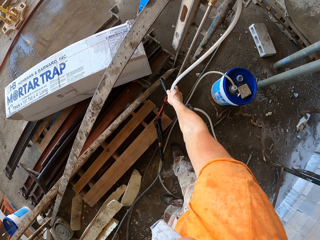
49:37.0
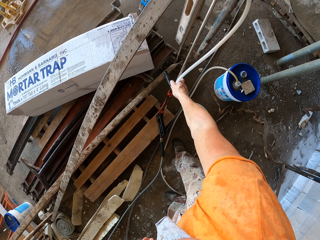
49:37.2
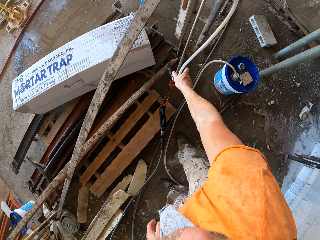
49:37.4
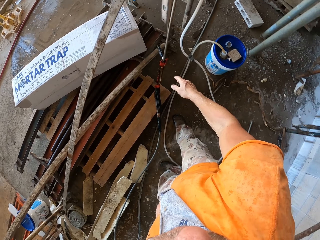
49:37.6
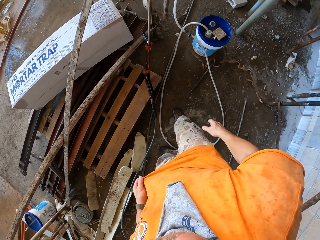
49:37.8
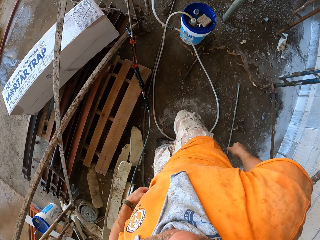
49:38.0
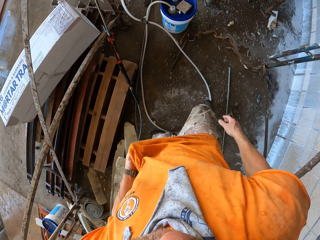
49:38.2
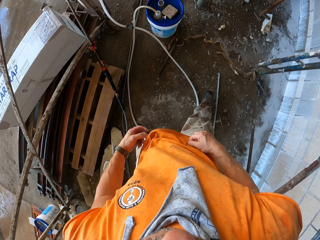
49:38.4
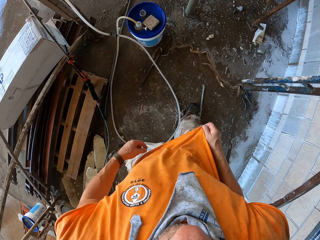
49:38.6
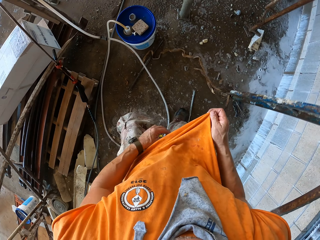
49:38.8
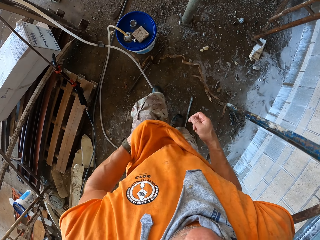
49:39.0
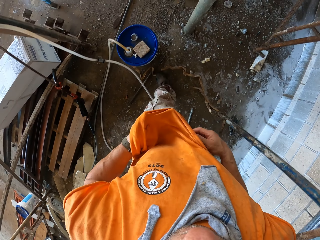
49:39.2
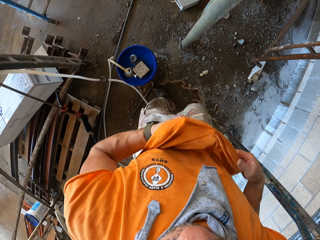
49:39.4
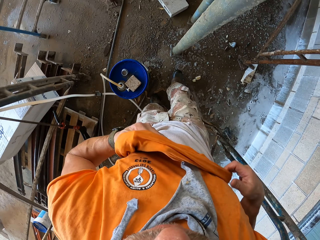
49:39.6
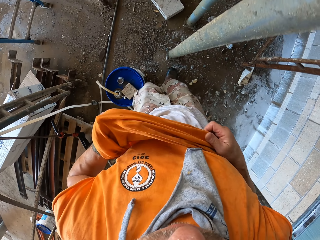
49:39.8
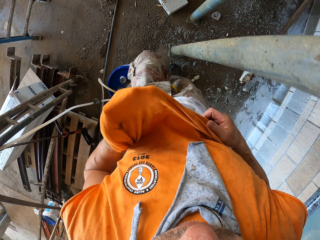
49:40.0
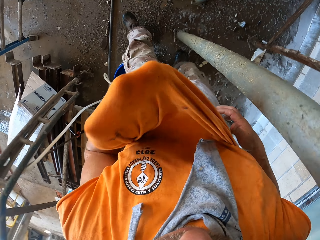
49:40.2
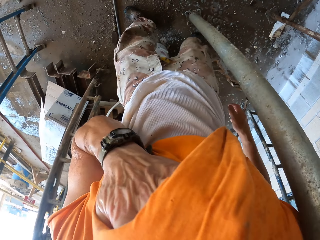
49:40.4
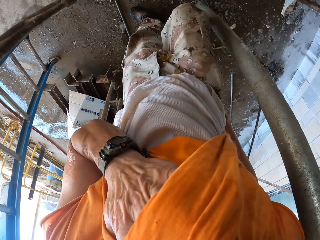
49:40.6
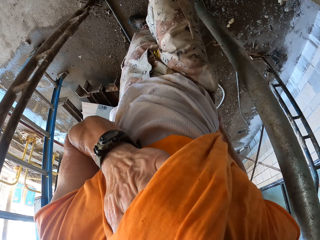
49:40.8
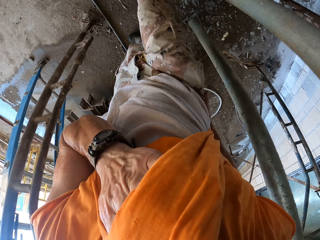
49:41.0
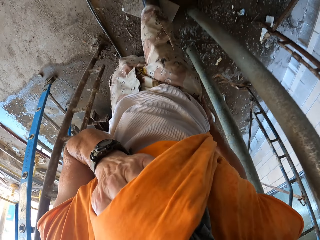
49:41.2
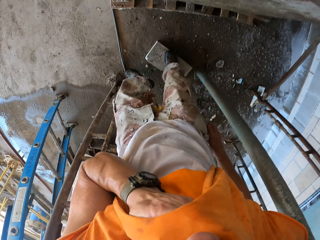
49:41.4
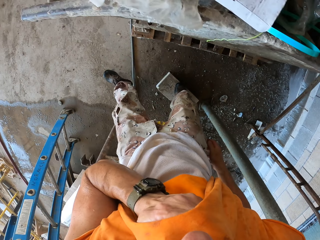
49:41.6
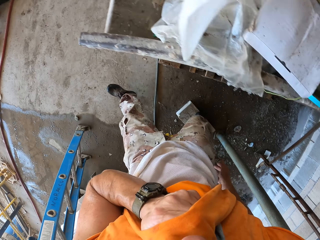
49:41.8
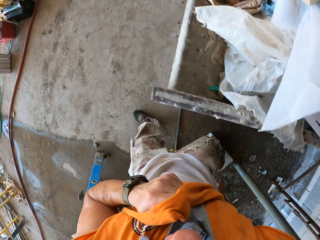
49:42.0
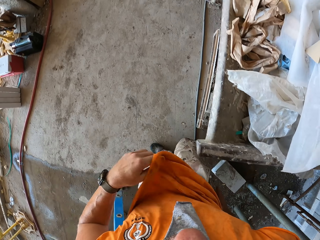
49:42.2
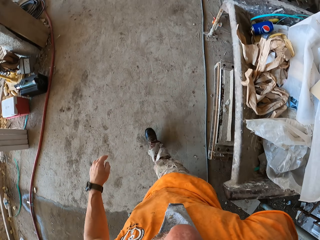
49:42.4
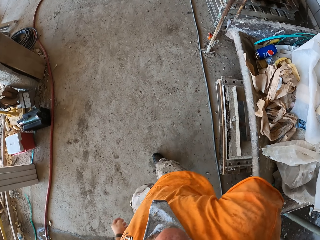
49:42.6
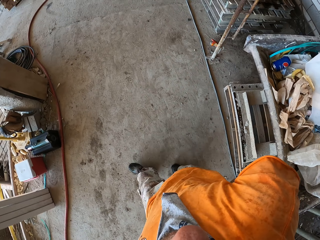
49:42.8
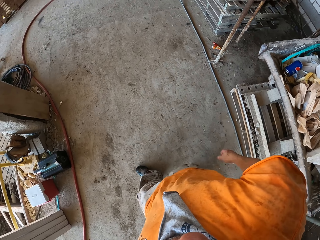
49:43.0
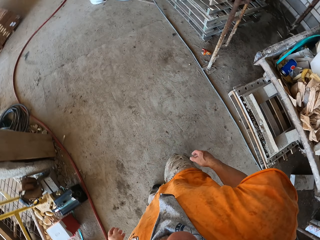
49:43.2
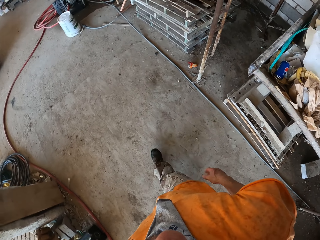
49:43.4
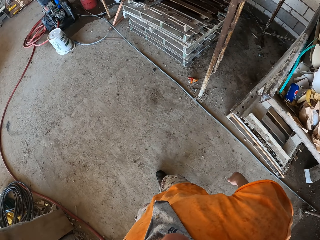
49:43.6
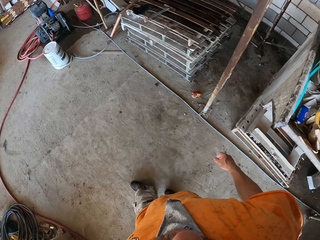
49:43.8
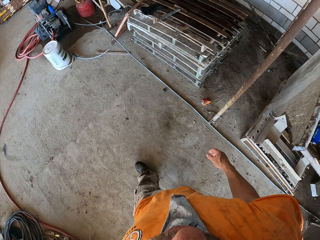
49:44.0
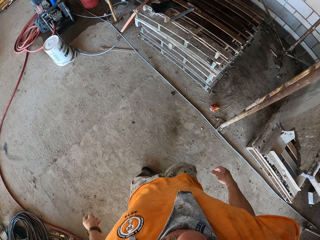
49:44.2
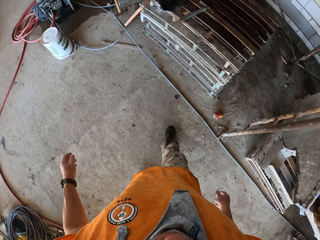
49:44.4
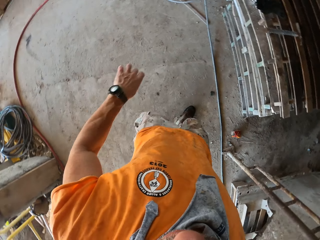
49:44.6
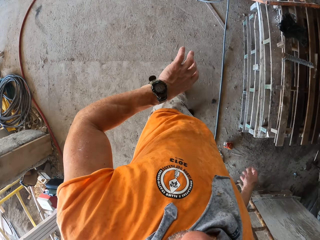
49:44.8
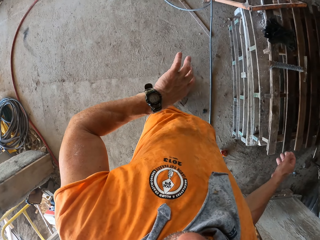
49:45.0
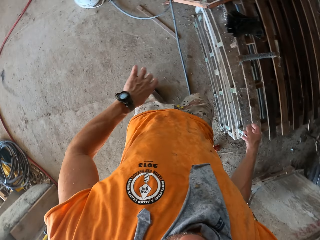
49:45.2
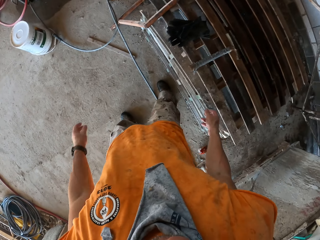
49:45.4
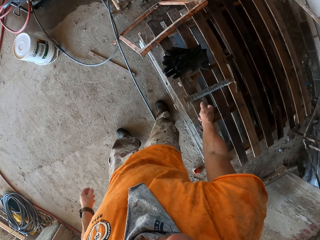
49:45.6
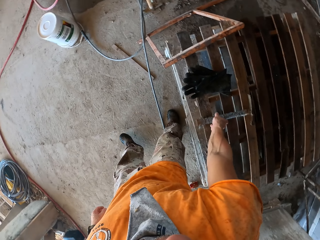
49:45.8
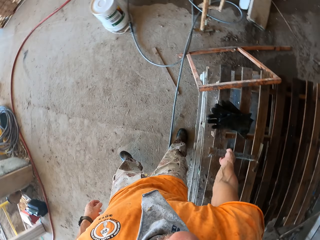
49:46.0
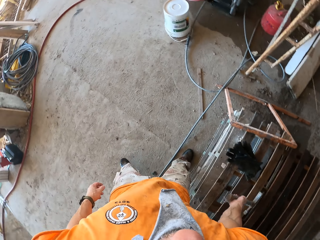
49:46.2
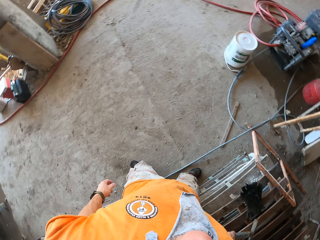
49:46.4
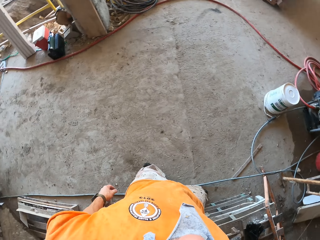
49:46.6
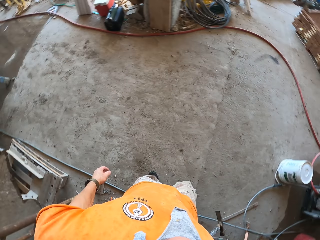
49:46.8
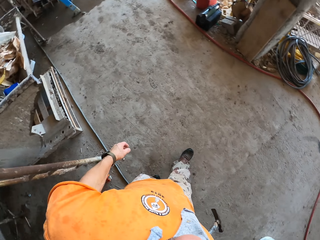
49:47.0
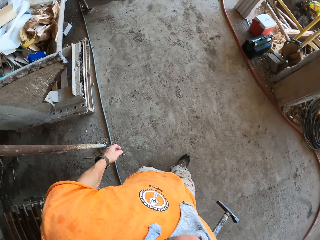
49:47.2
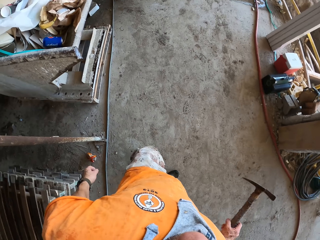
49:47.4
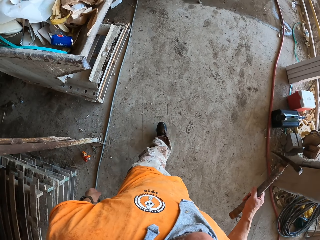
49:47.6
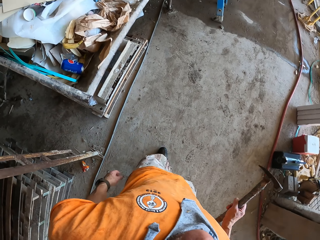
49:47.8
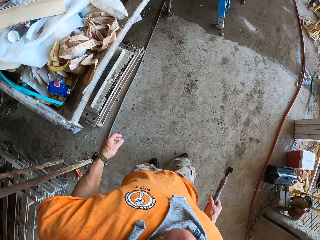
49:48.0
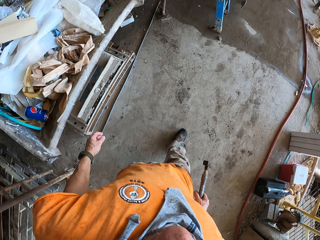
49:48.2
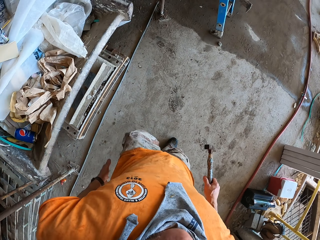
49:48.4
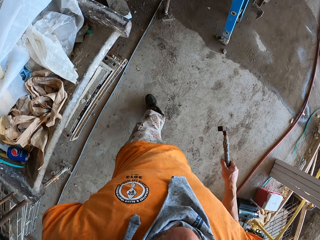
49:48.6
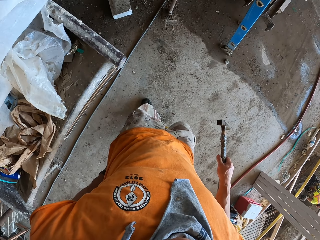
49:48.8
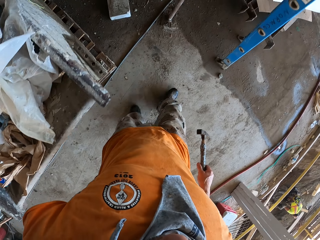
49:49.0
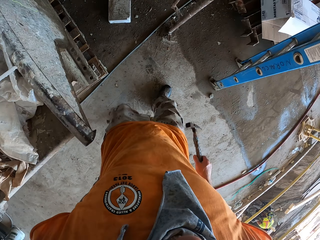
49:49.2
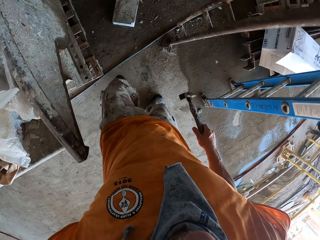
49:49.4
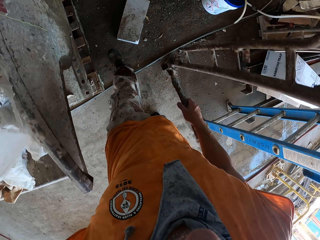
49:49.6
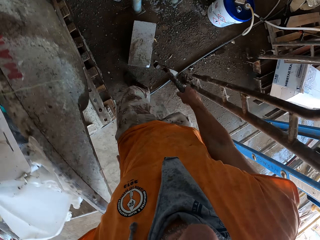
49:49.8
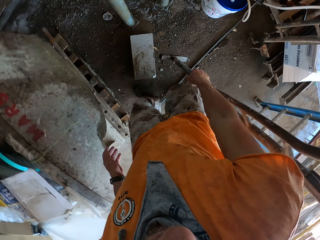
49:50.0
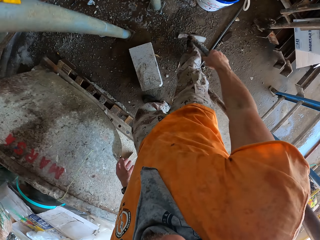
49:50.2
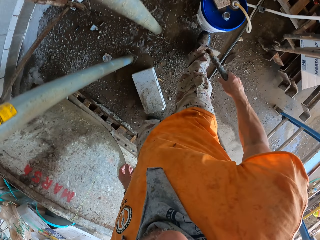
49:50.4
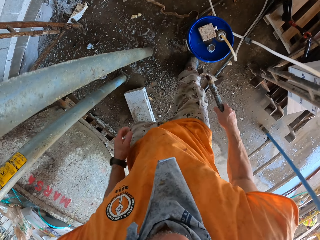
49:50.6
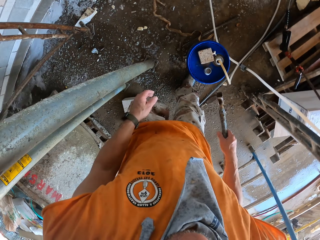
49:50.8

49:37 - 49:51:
The camera wearer places the high pressure washer gun against the shelf. He turns around the area. He holds his cloth, pulls up his cloth and wipes his face with the cloth. He walks around the area. He looks at his wrist watch. He picks up a hammer from the metals. He turns around the area and walks around the area.

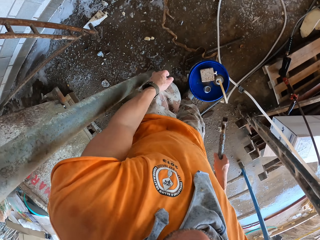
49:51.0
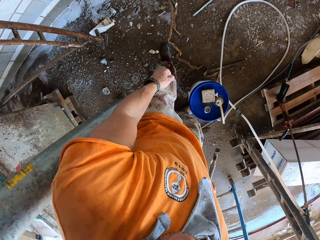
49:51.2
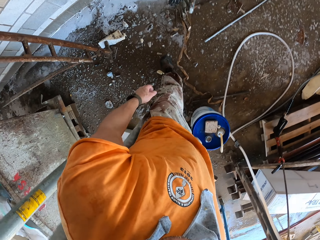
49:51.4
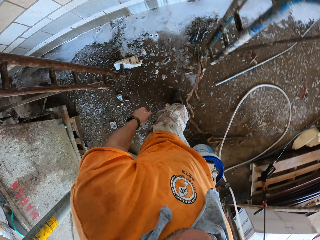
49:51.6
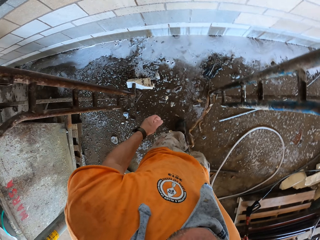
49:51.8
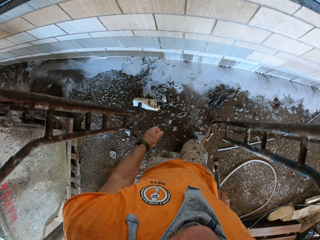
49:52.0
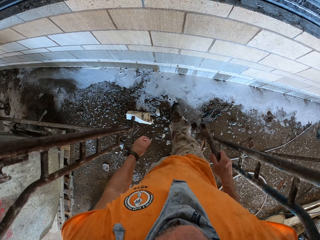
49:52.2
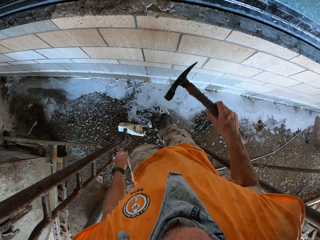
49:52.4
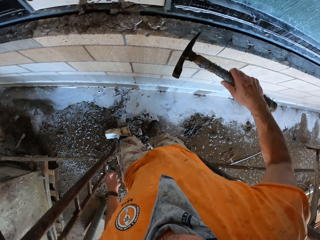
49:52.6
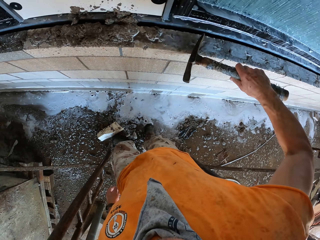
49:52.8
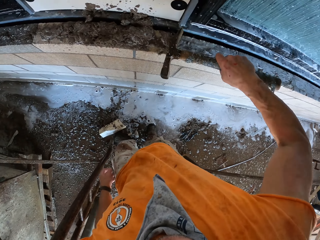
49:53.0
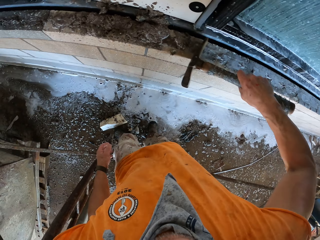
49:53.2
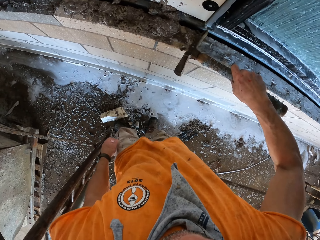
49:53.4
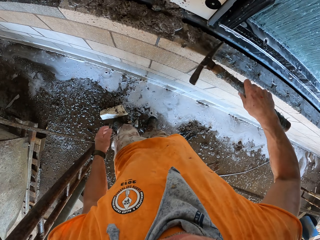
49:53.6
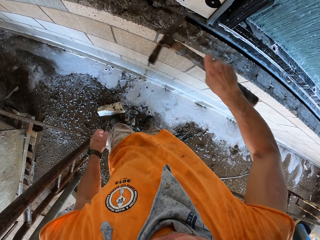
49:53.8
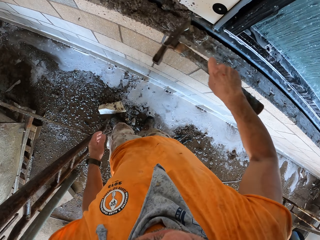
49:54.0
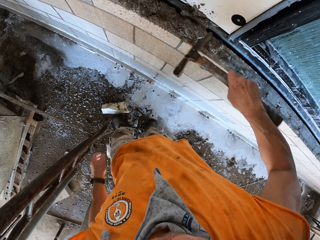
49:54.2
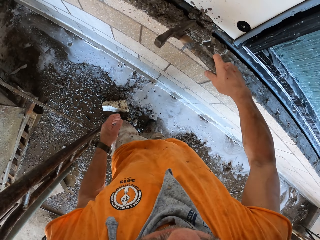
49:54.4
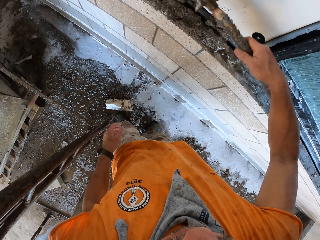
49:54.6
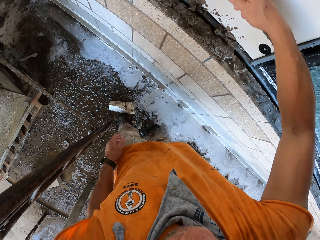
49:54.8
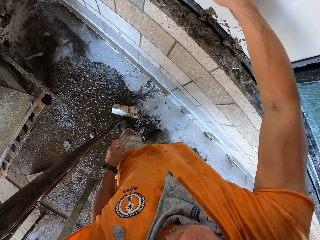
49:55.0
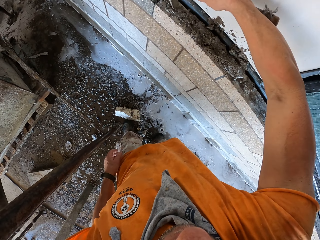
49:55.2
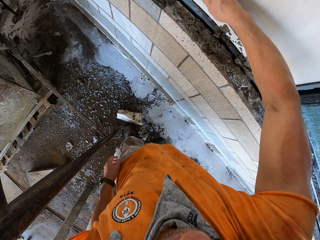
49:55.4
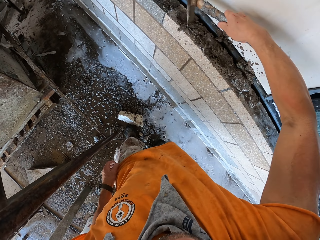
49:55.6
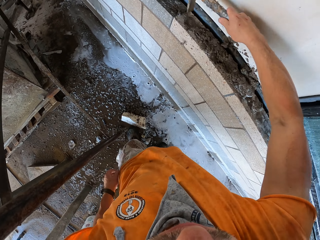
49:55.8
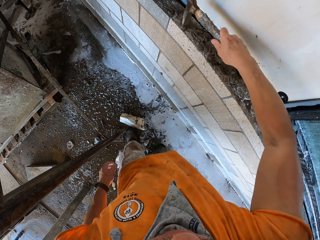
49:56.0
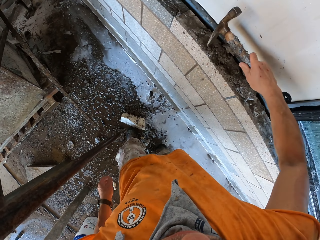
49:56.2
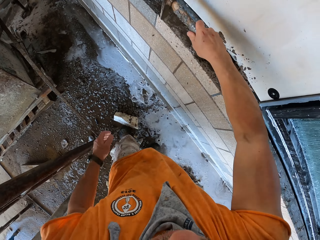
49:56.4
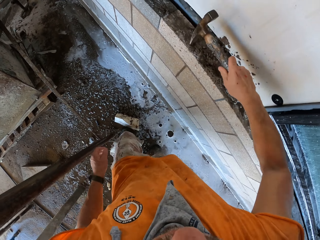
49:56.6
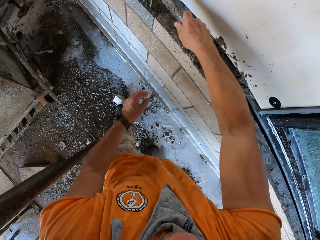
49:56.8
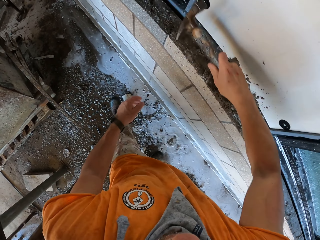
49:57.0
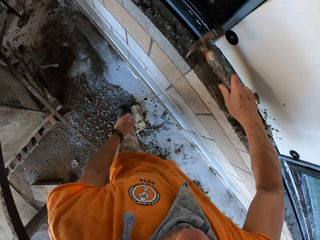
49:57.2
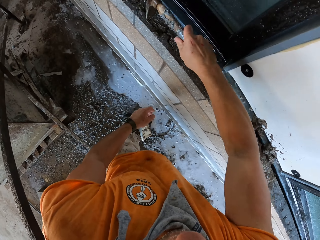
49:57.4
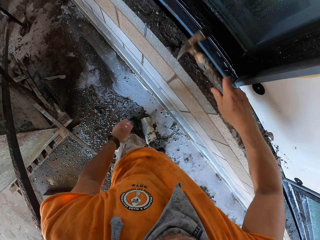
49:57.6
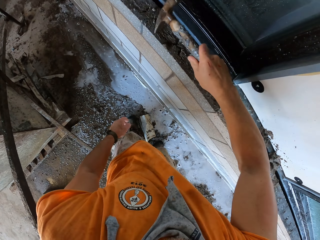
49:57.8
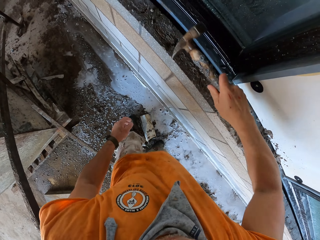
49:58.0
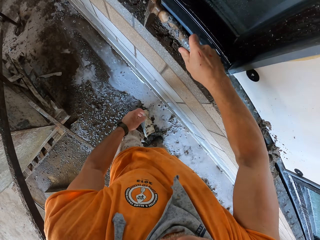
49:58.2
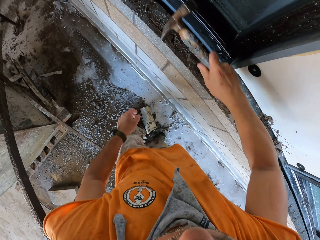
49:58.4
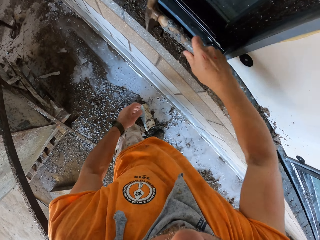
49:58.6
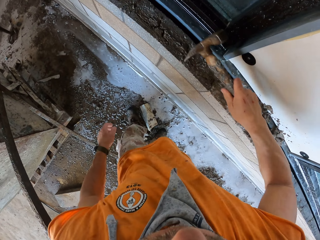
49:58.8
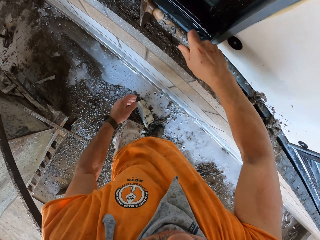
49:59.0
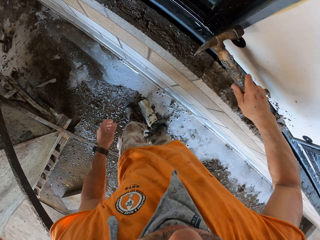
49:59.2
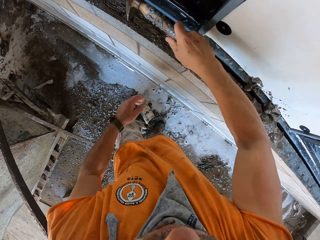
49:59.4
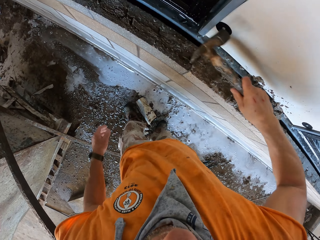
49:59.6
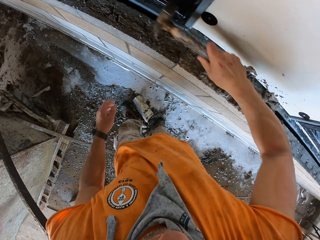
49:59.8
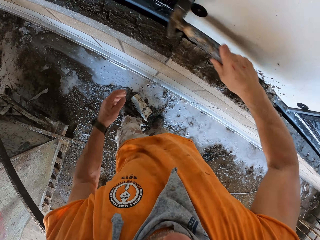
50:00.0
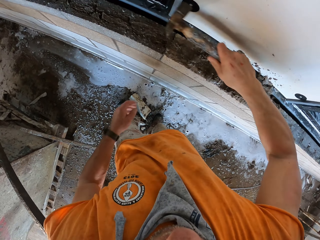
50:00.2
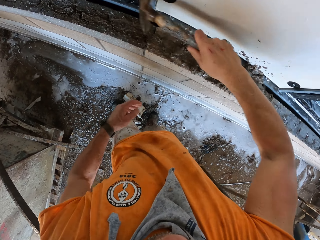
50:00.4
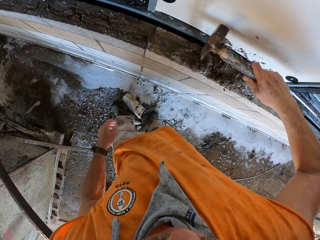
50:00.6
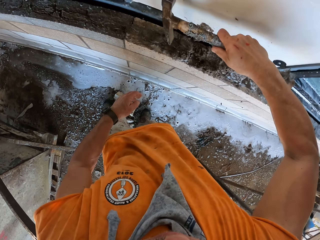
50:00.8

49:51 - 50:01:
The camera wearer grinds the wall with a hammer. They hit on the wall with the hammer. They grind on top of the wall with the hammer.
